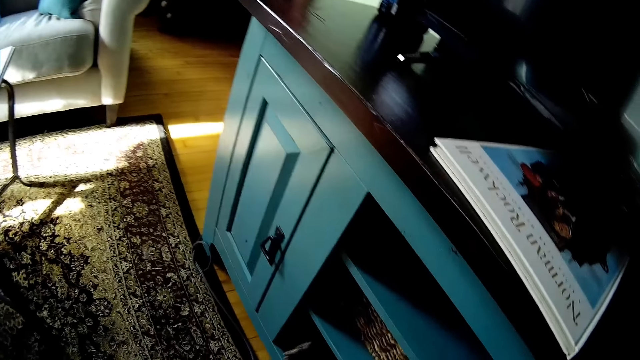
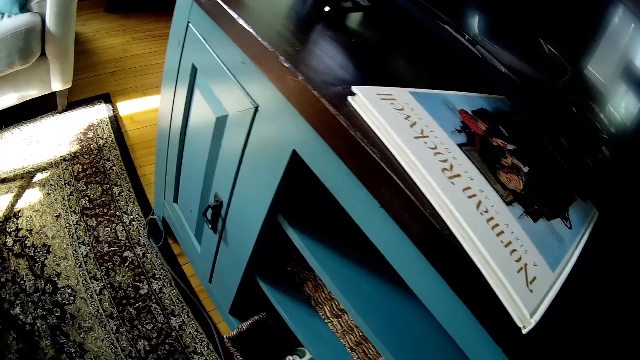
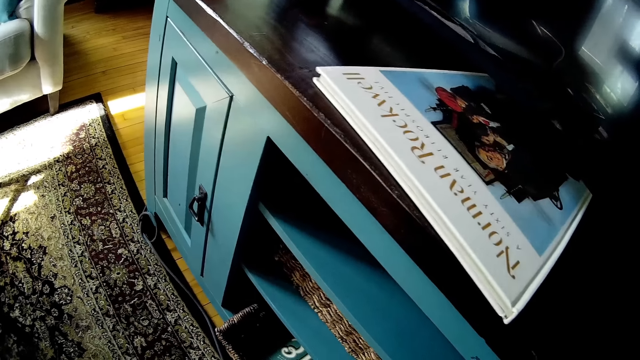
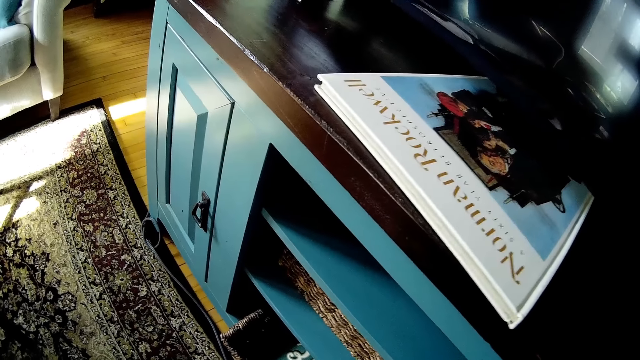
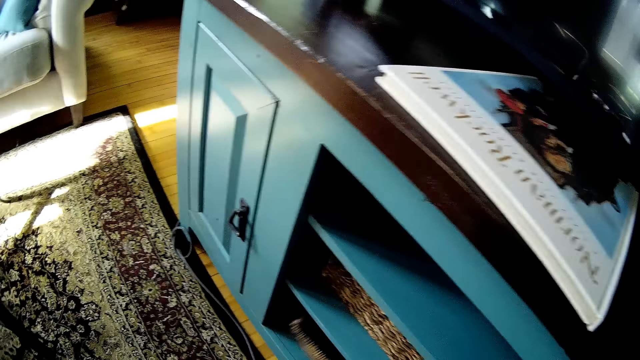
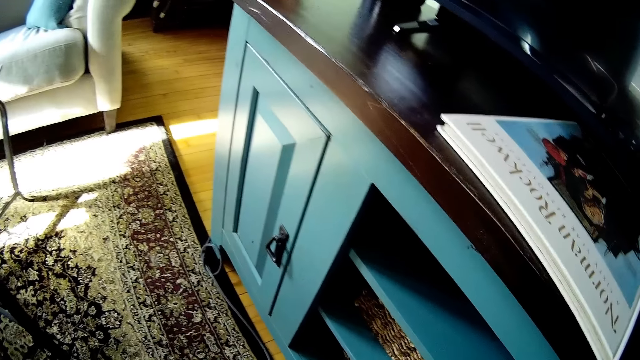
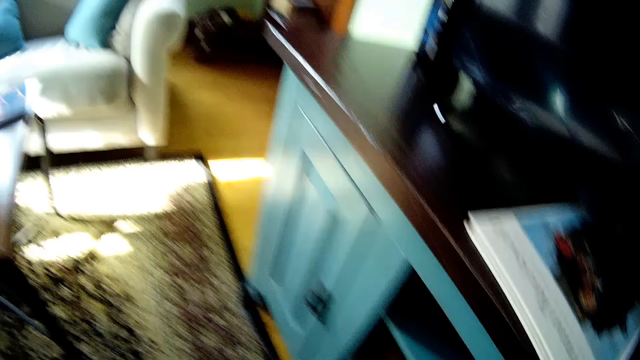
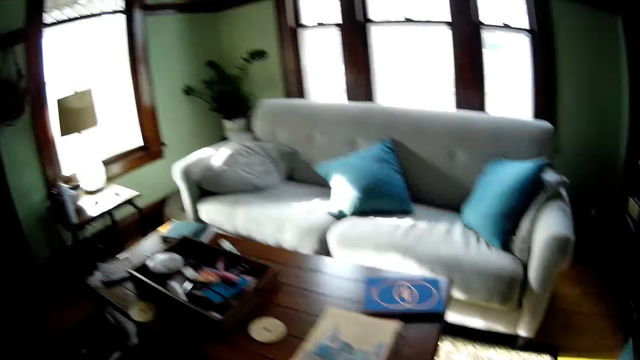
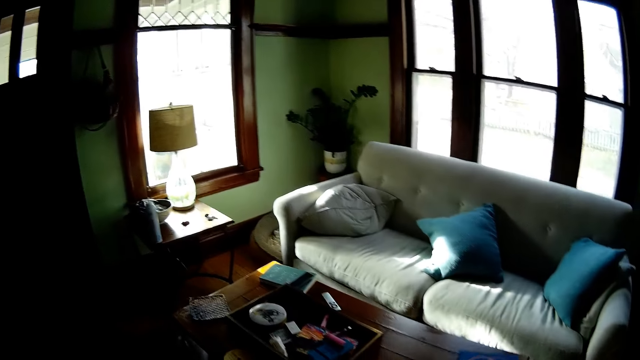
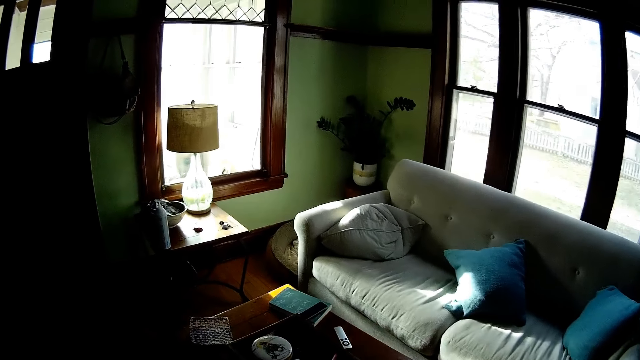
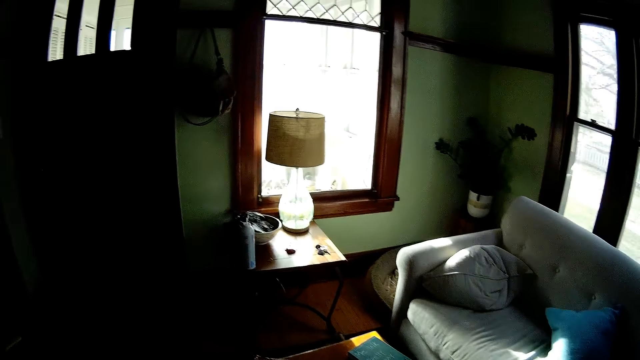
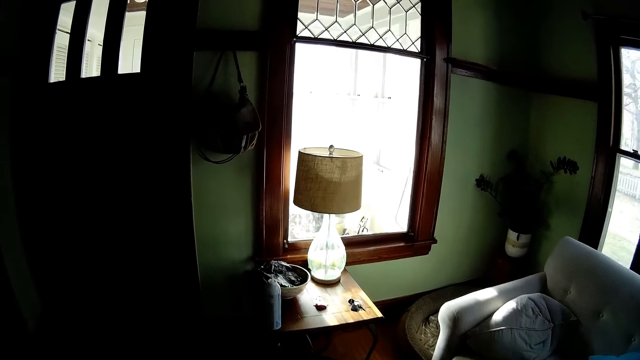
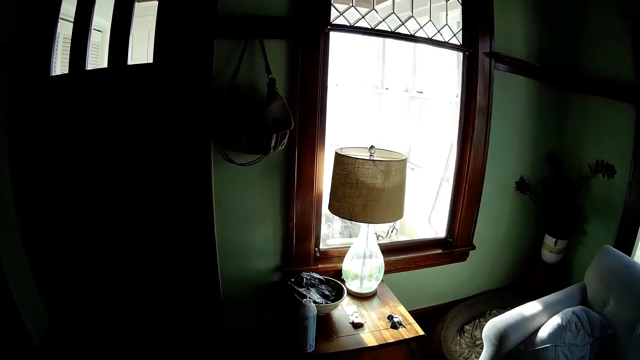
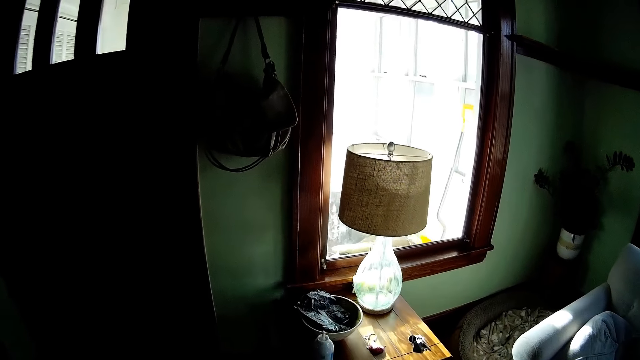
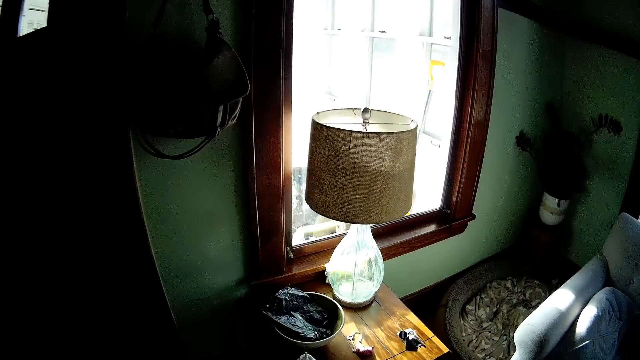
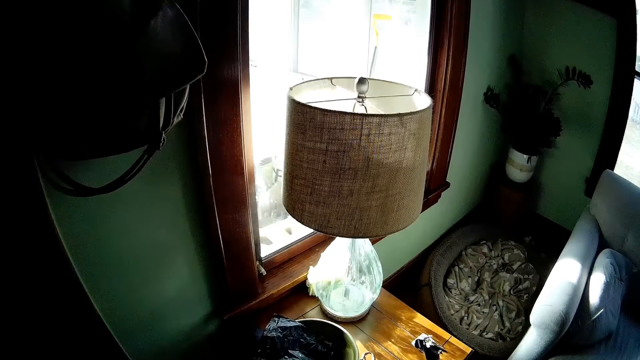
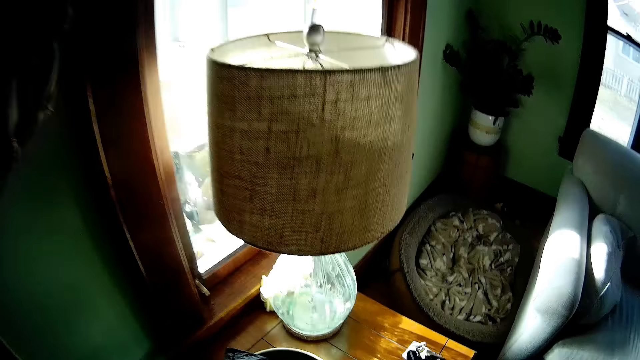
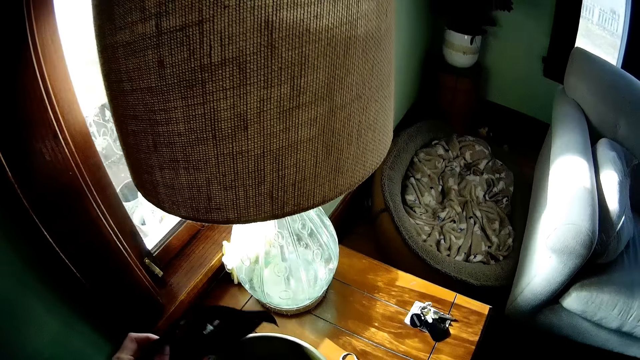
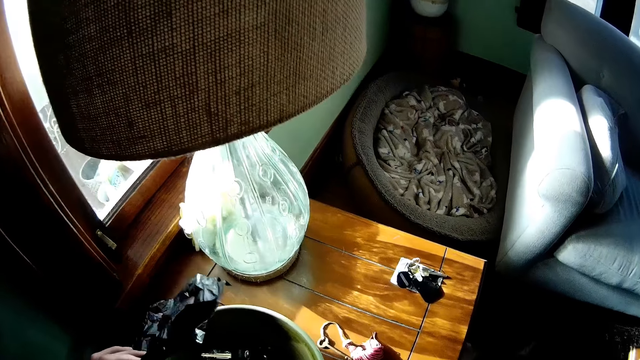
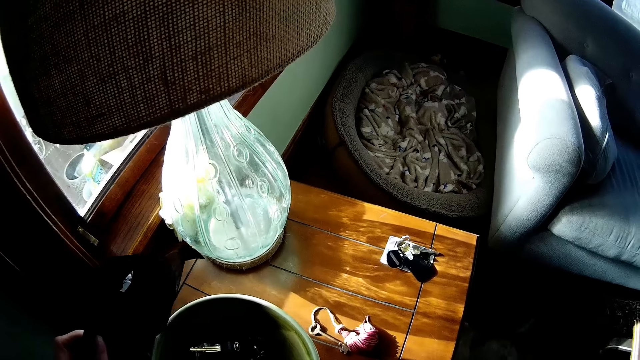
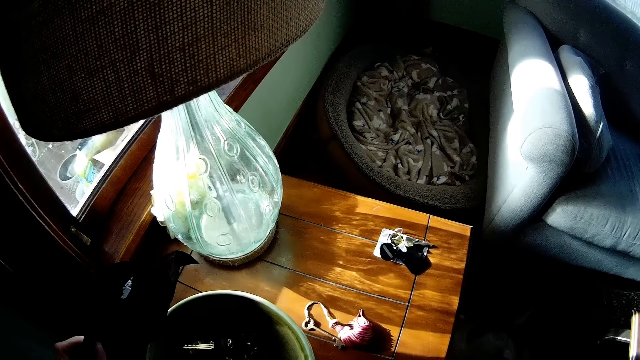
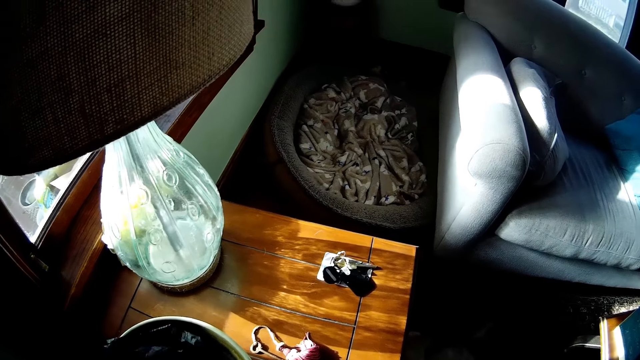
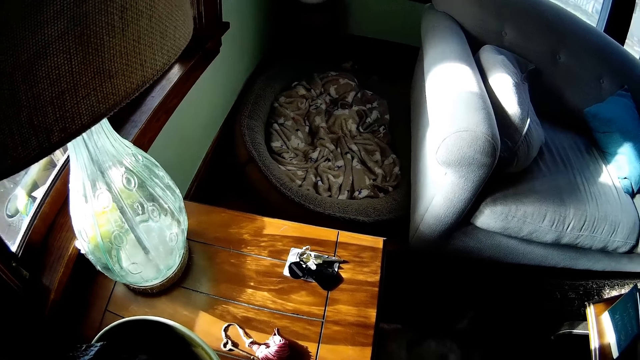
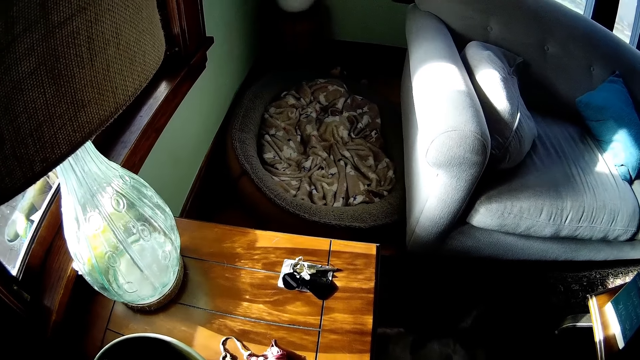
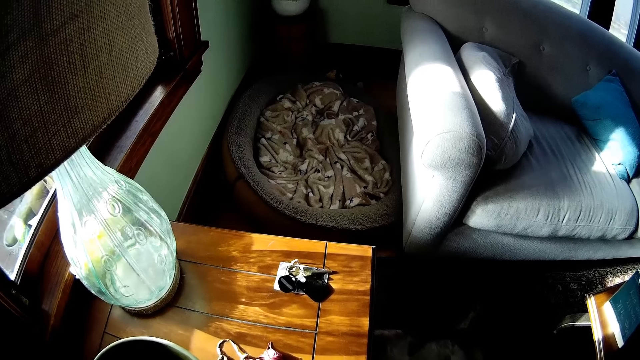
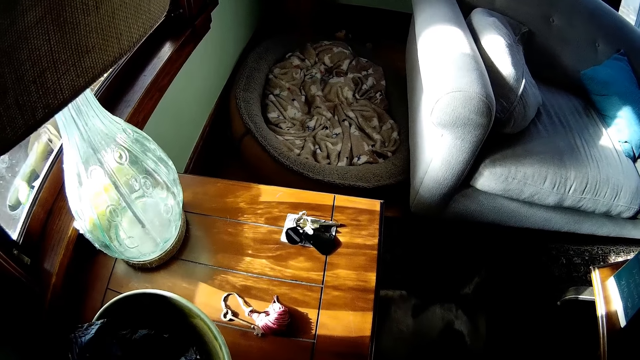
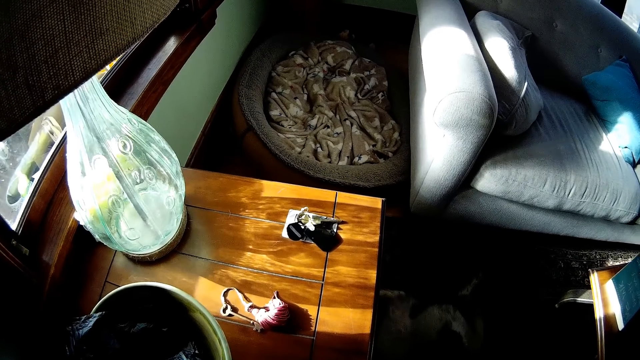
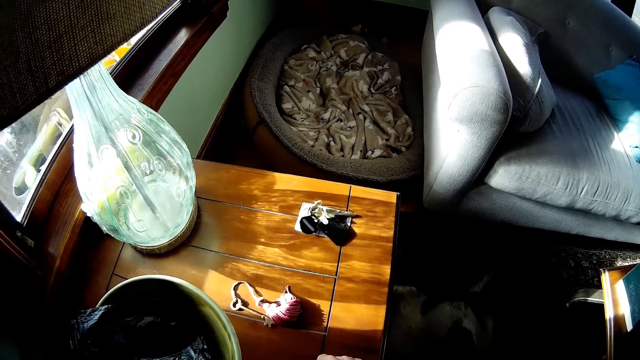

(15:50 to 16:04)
The camera wearer pulls the tray basket in the dresser with her left hand. She pushes the tray basket into the dresser with her left hand. She walks to a side drawer. She lifts a nylon with her left hand. She drops the nylon with her left hand.

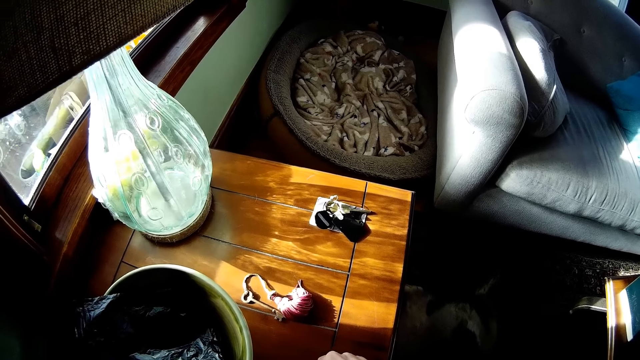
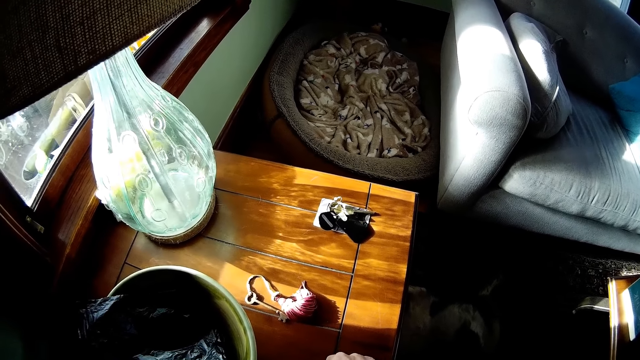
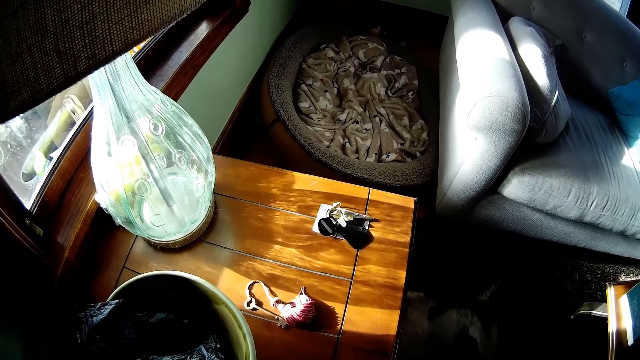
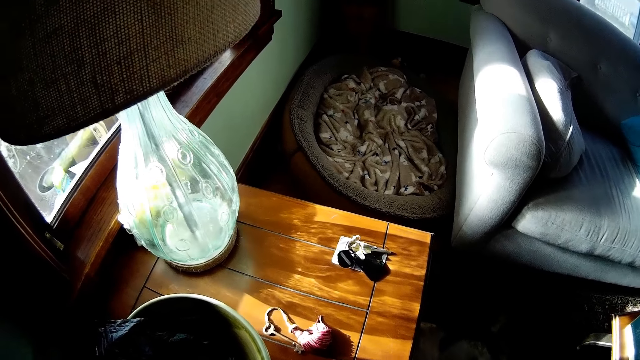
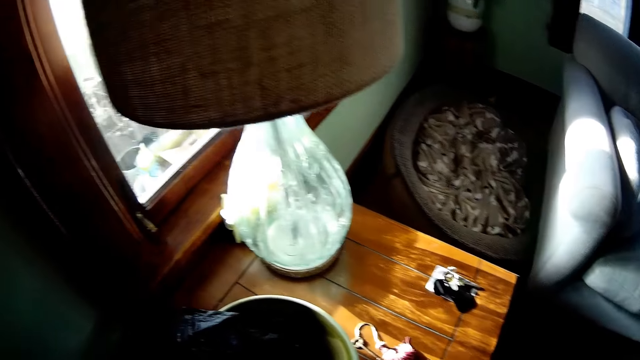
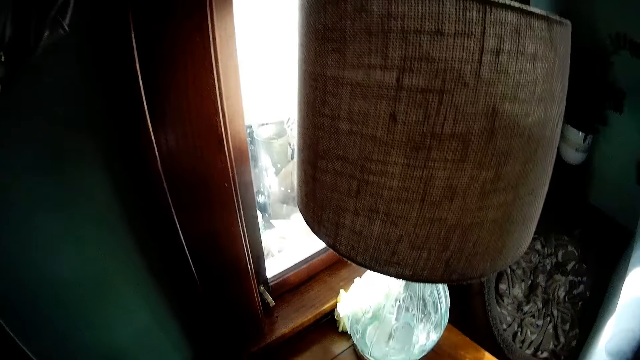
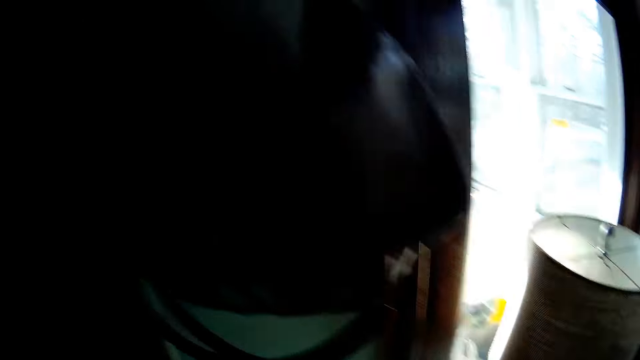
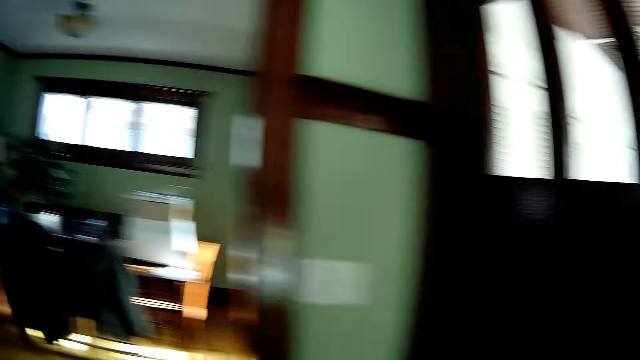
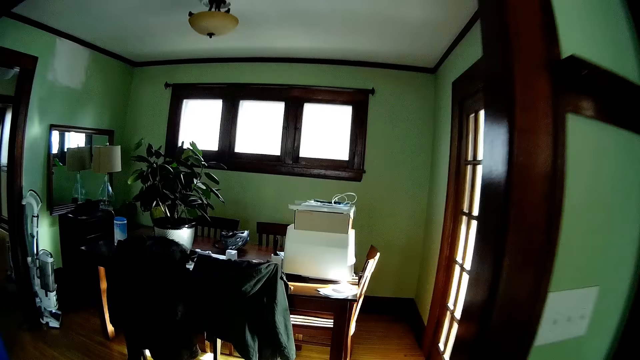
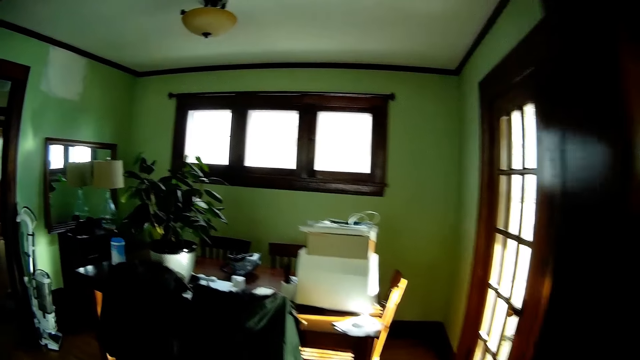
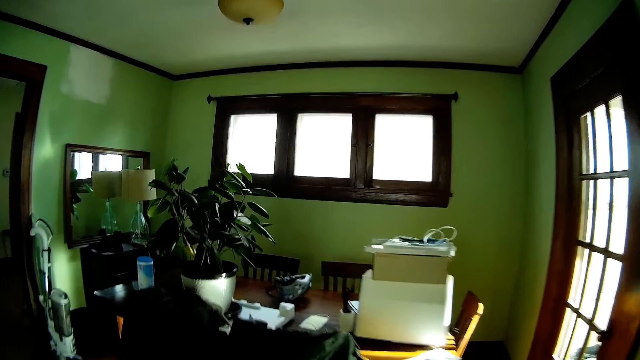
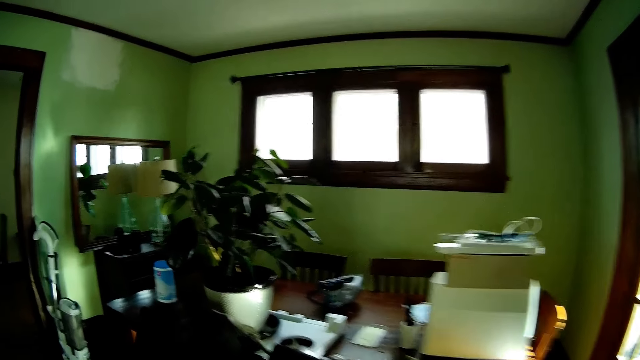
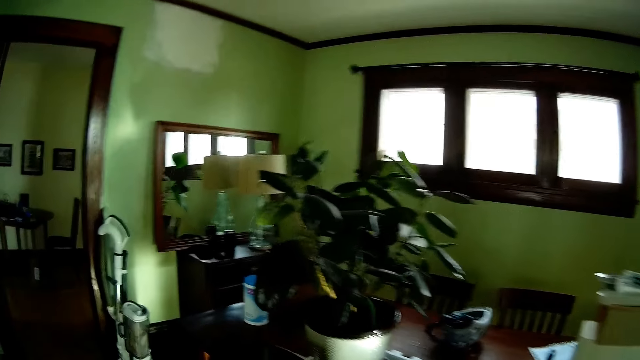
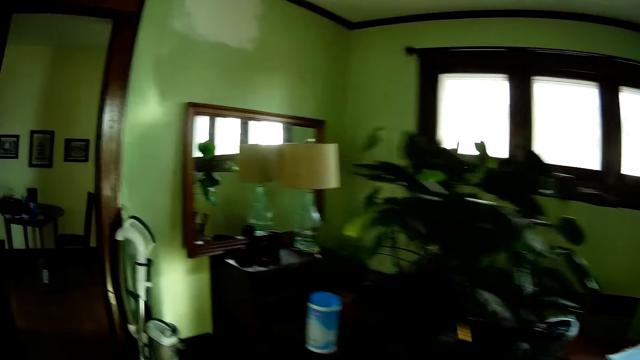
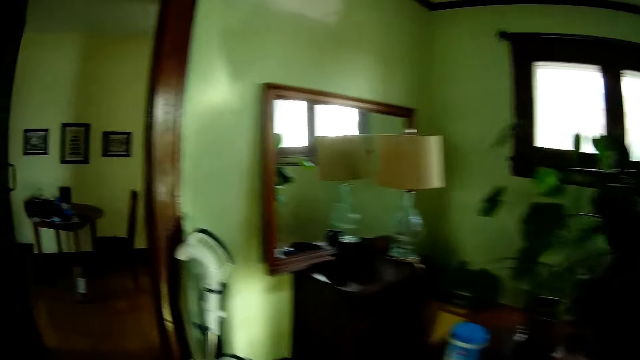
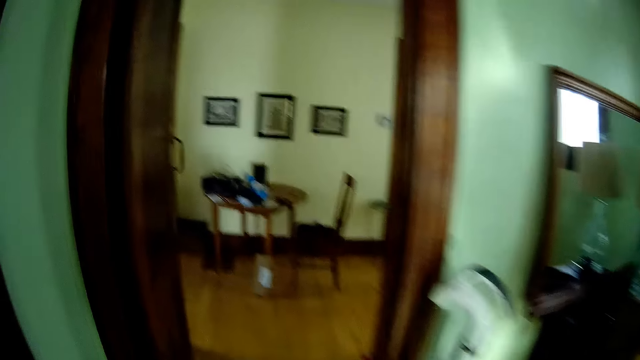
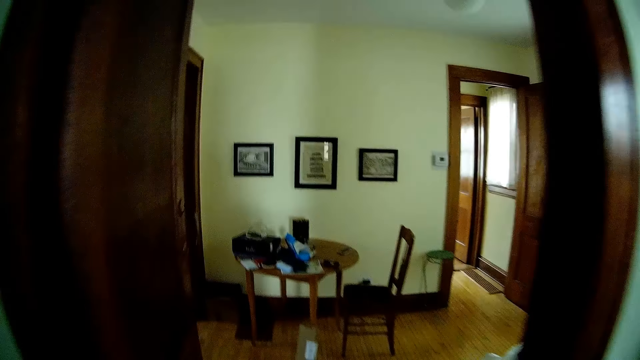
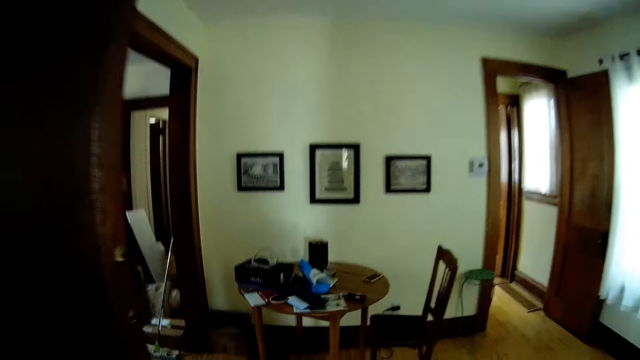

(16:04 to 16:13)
The camera wearer walks to a bathroom.
